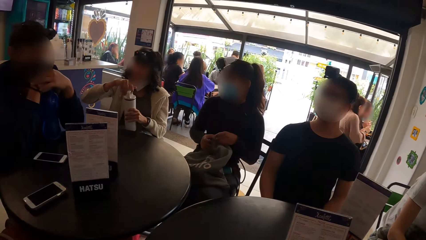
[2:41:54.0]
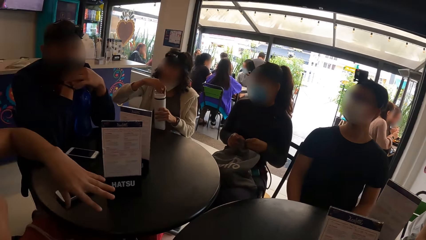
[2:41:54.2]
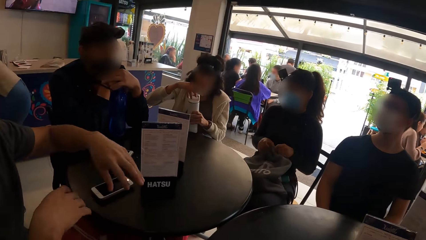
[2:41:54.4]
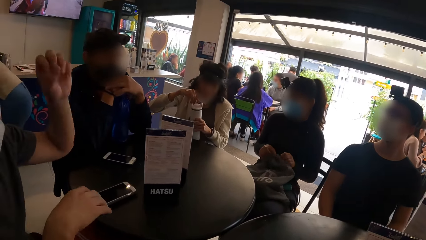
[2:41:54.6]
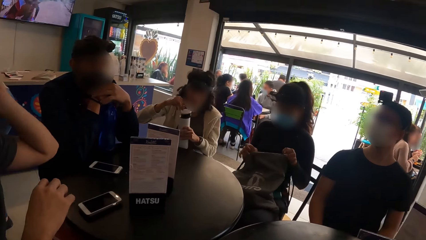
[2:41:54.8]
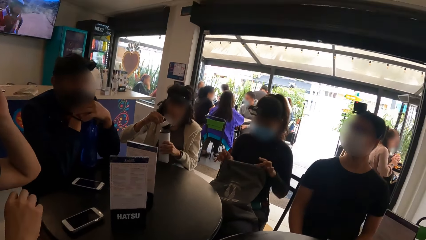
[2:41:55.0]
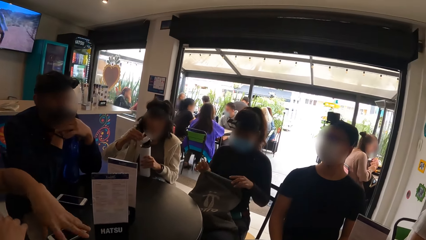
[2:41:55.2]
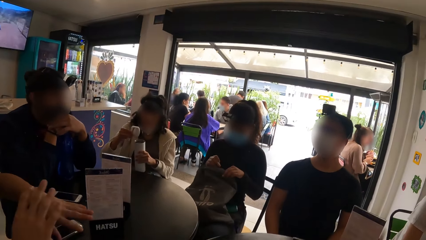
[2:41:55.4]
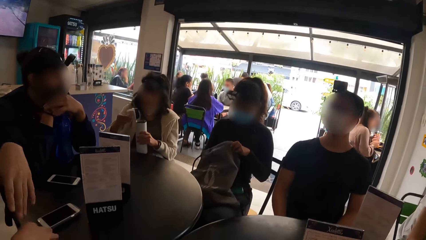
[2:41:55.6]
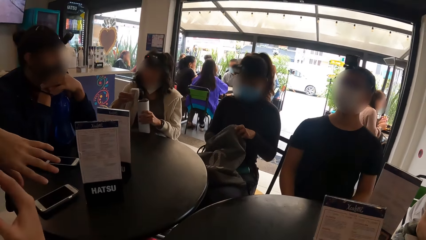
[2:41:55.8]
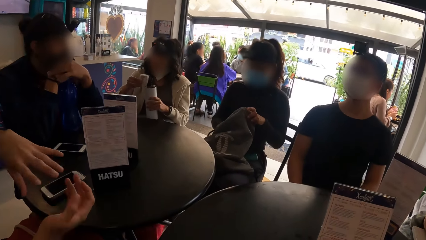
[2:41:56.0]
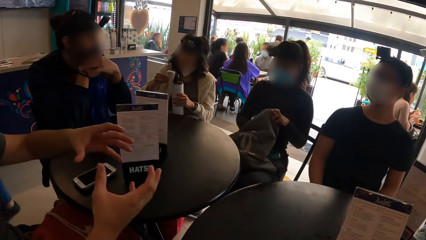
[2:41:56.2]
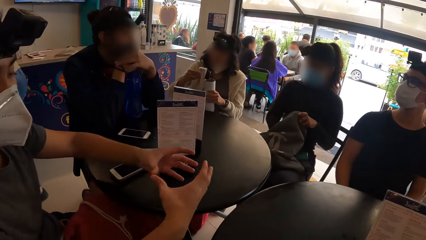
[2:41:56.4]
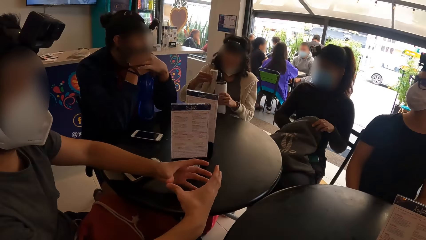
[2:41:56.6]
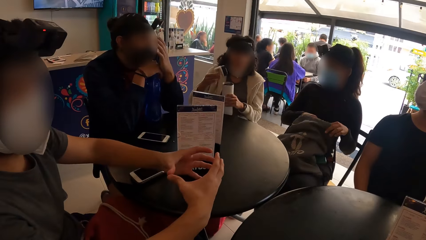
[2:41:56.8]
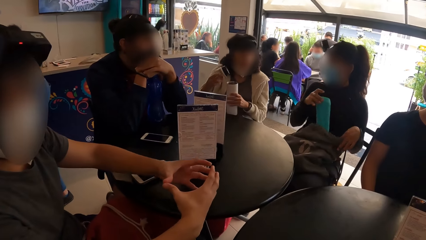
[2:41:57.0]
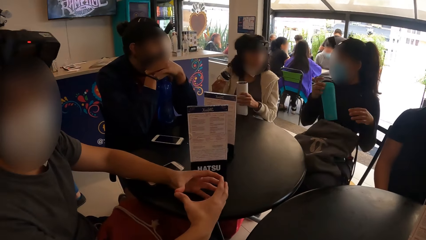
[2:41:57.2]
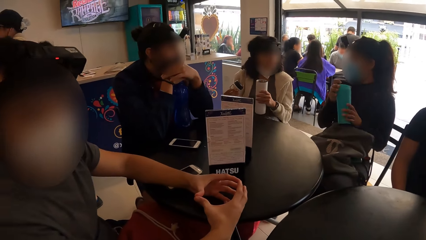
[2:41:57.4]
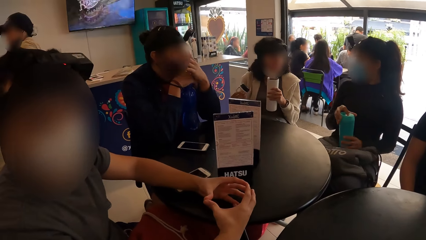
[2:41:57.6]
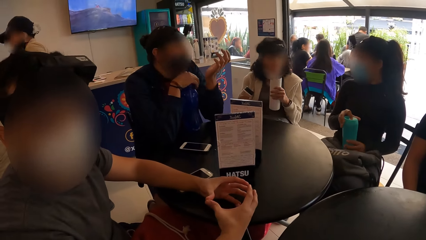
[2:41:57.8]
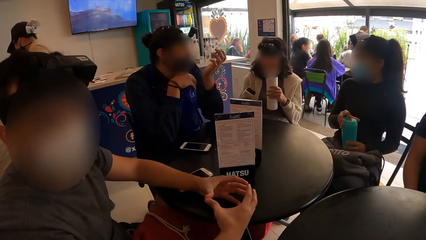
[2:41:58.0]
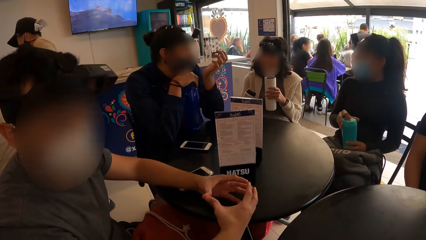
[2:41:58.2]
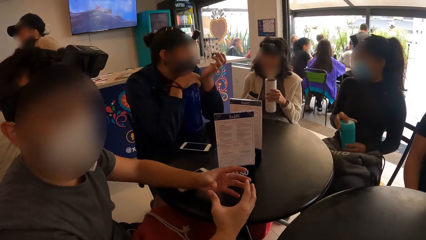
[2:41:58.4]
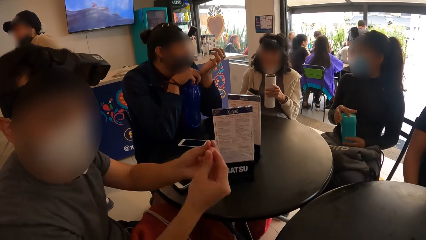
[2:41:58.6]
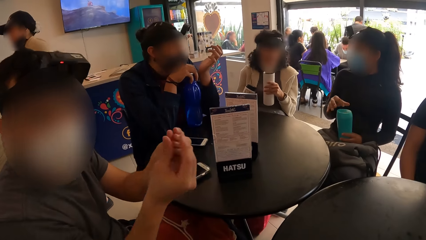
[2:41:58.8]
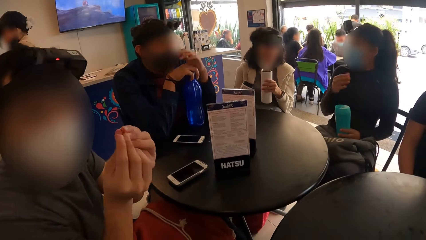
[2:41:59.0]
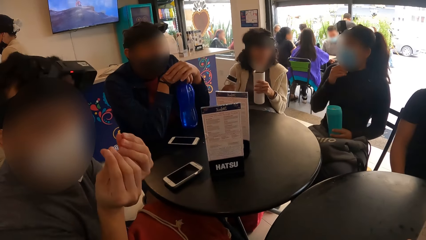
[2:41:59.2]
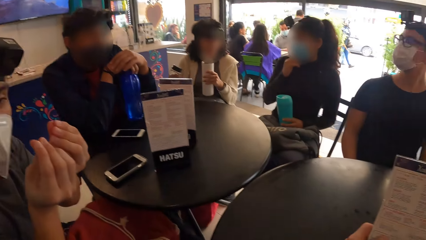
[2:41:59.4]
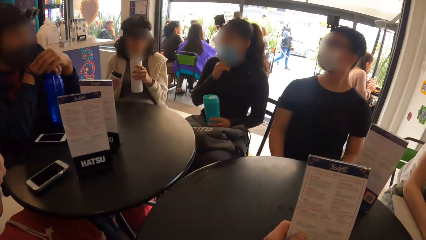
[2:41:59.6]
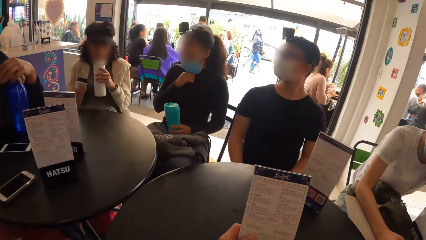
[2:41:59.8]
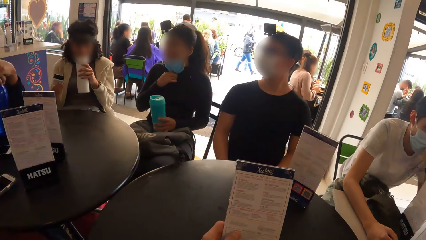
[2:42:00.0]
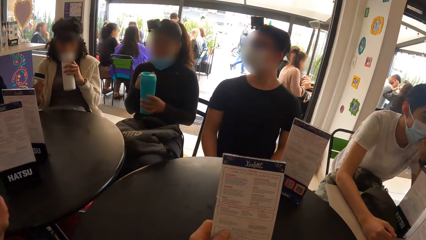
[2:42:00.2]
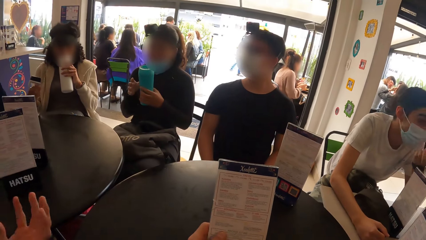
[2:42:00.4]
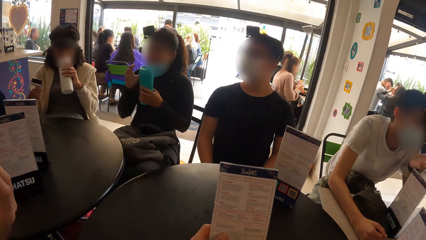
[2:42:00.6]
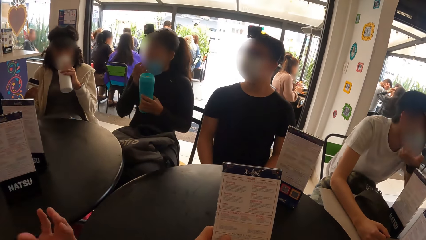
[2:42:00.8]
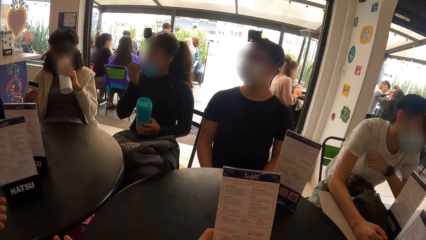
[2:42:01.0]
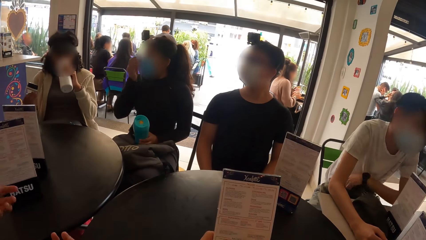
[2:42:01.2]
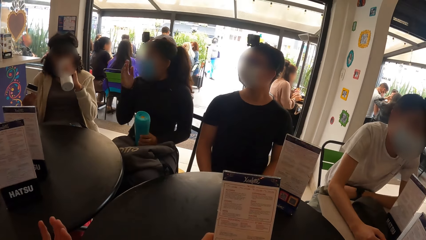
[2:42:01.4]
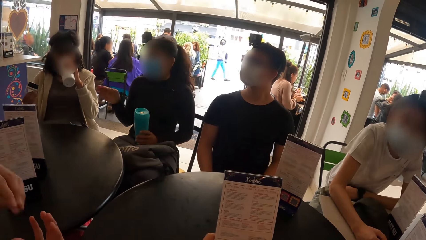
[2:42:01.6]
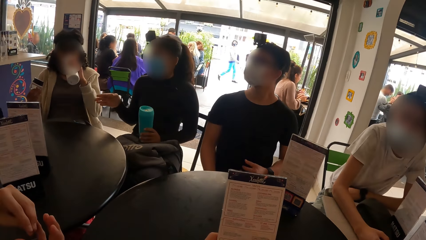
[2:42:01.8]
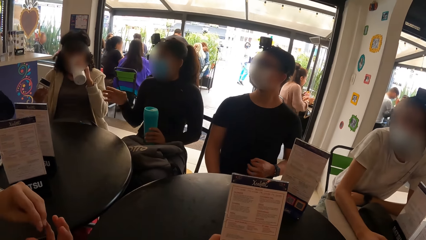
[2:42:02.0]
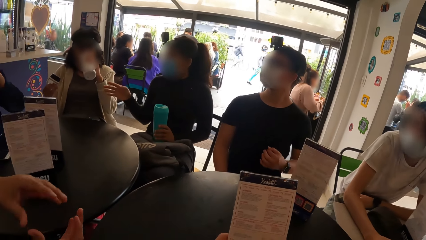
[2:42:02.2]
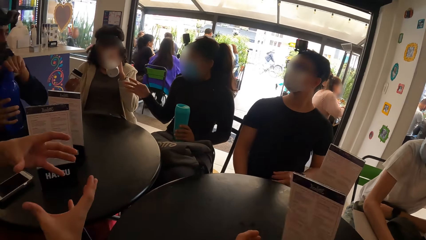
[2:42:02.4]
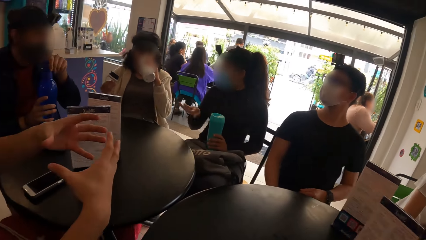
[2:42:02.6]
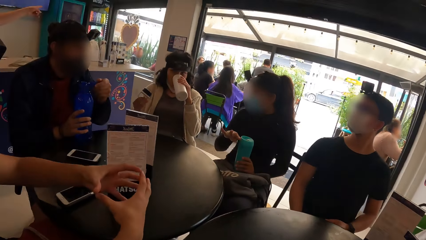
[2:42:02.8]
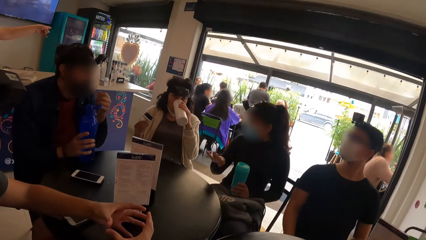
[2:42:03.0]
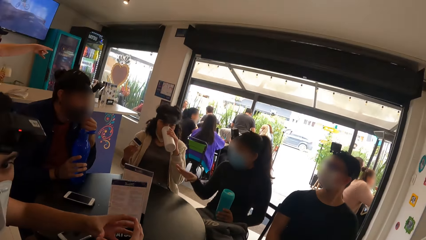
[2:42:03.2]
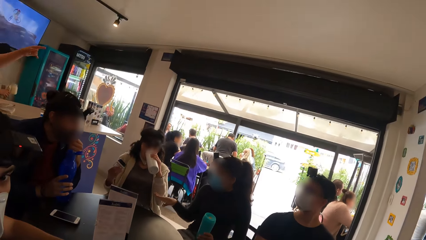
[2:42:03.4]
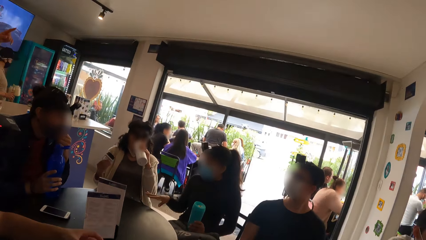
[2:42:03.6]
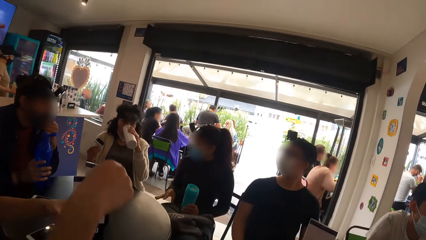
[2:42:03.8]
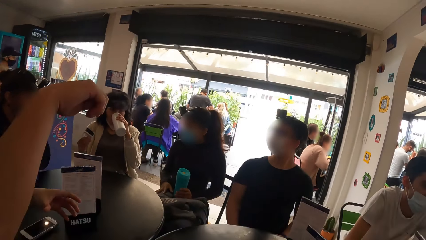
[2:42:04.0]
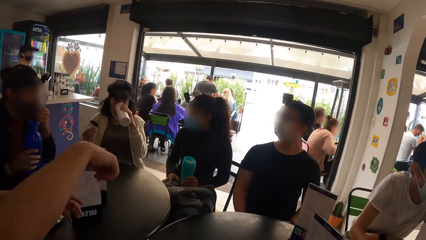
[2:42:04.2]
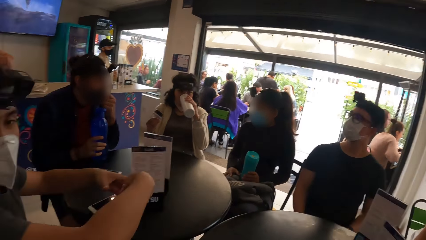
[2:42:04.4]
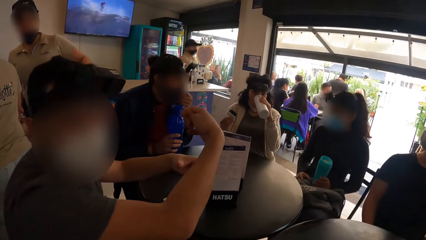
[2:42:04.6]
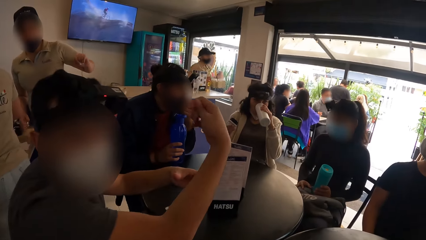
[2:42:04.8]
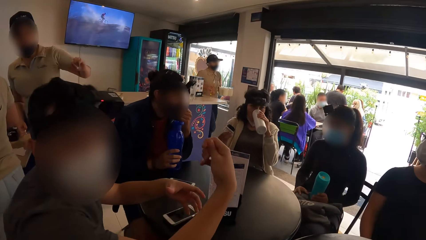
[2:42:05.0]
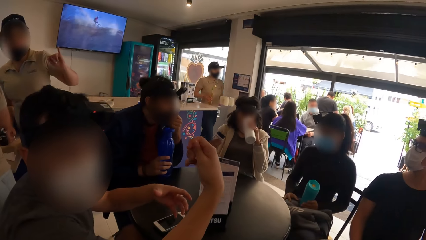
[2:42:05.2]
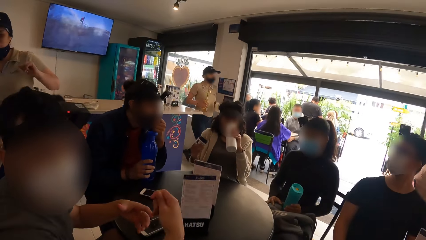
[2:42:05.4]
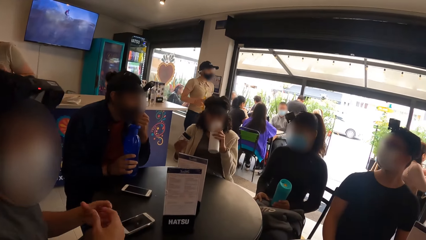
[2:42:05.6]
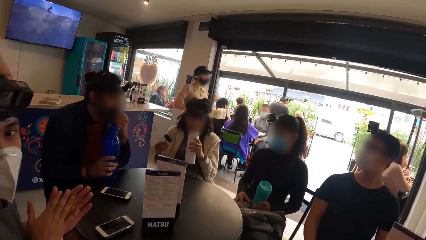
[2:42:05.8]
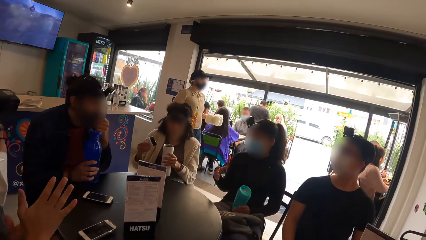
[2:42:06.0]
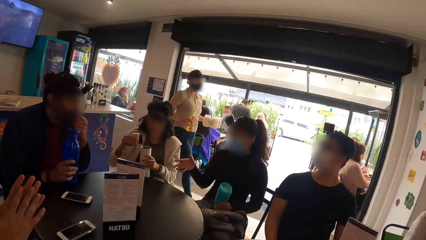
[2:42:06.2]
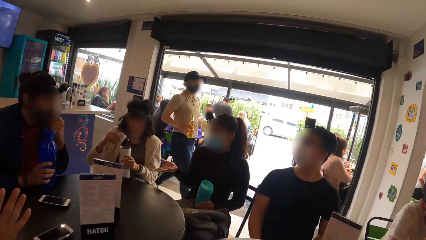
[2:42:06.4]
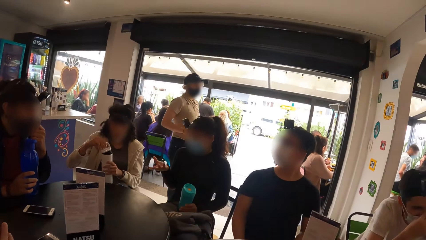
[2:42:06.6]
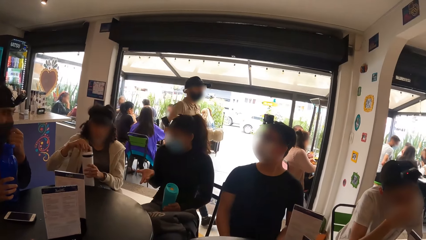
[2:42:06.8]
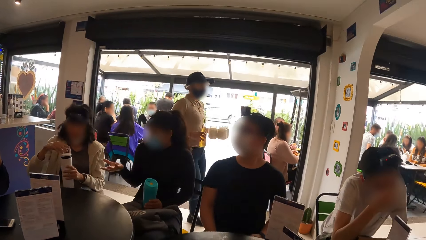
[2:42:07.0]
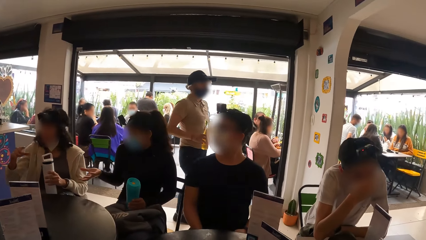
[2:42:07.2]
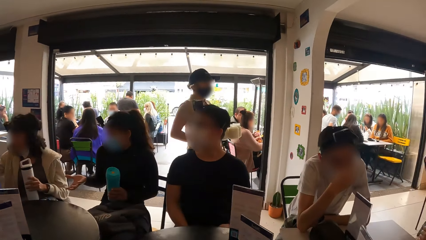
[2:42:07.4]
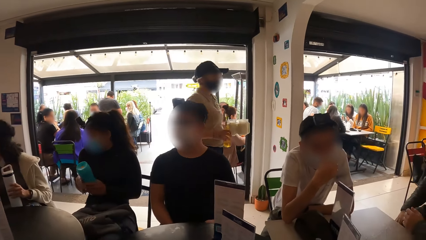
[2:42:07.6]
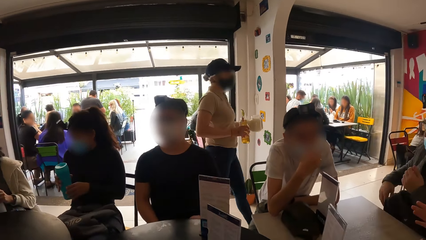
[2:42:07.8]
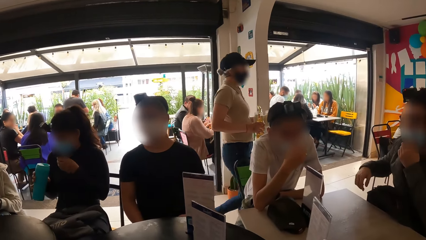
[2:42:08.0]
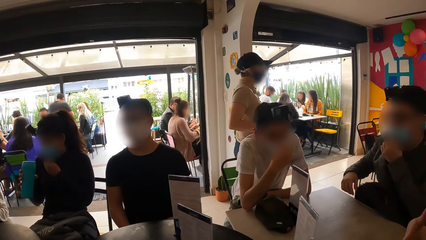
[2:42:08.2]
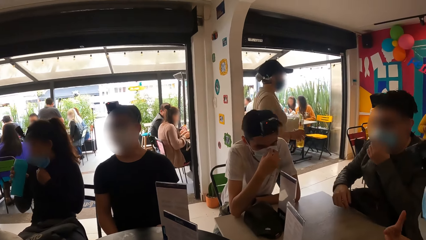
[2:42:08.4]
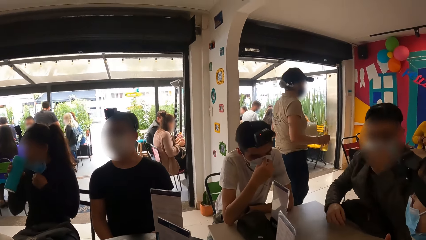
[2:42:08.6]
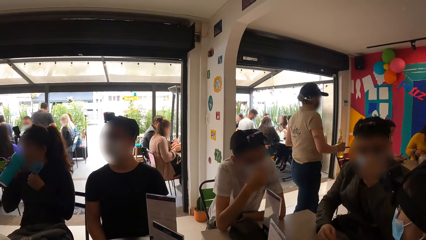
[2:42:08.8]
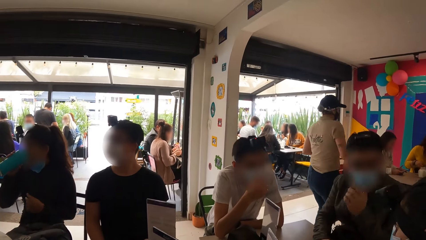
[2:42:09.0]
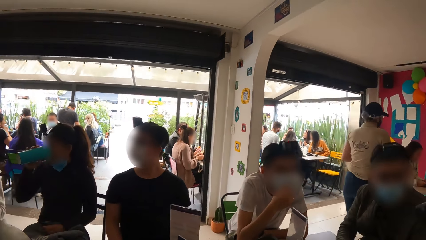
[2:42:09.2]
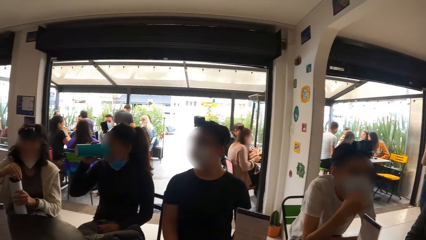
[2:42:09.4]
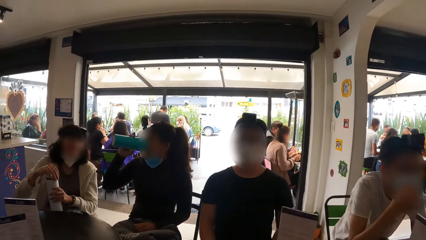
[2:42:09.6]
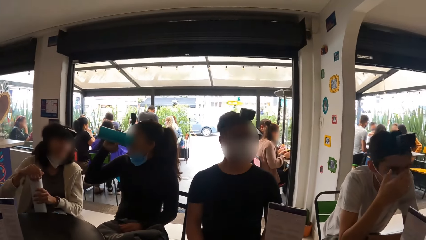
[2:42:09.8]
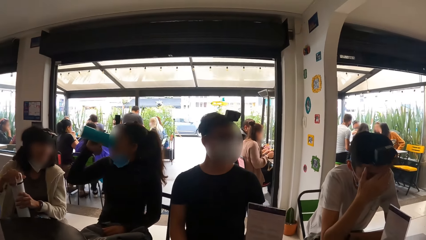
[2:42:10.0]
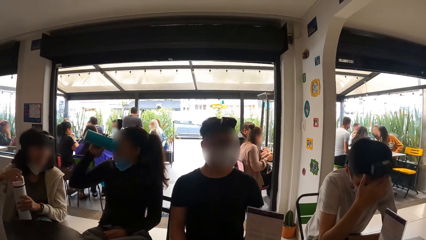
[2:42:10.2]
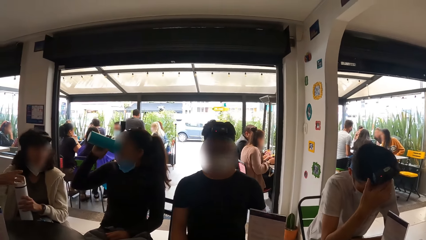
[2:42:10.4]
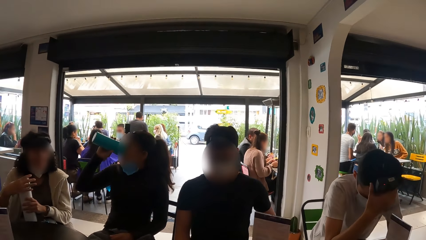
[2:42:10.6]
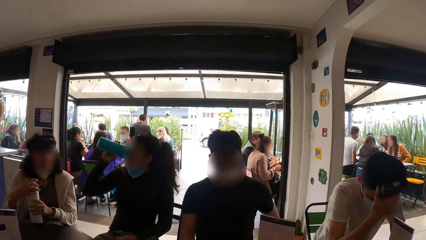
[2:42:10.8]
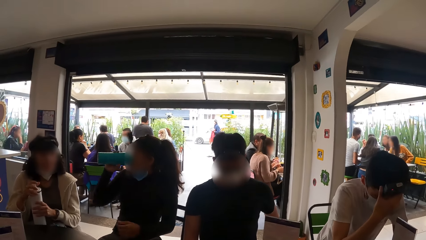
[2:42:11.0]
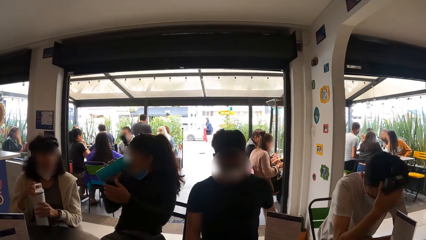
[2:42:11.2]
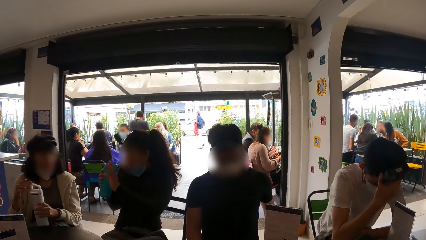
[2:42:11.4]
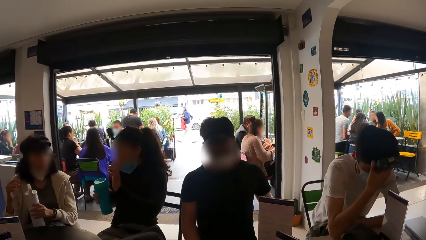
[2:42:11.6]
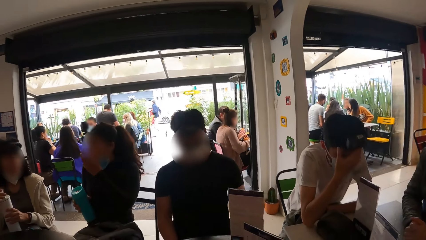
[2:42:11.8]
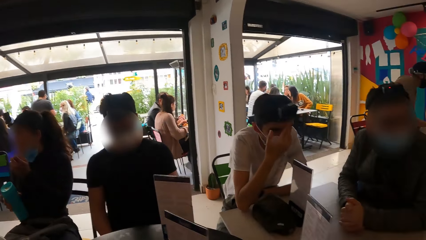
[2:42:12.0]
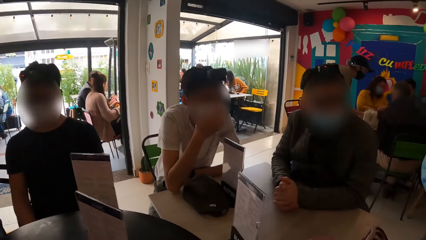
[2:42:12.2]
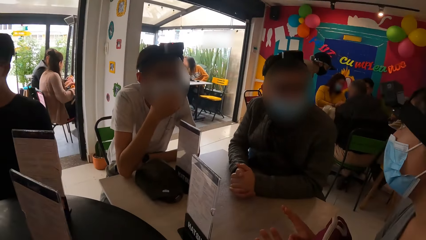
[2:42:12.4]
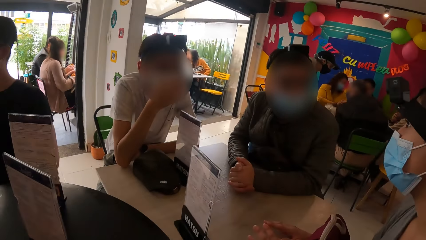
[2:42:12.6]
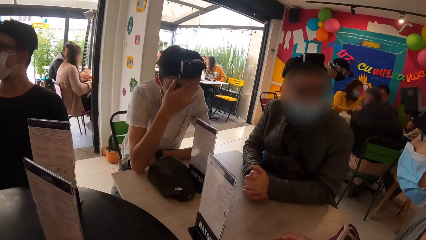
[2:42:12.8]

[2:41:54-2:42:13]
A woman pulls a bottle out of her bag with her right hand. She holds the bottle with both hands. She drinks from the bottle with her left hand. She interacts with a man. The camera wearer interacts with another man. Another woman covers the bottle with her right hand. The camera wearer stares around the room. A third man interacts with a fourth man. The first woman drinks from the bottle in her right hand.
